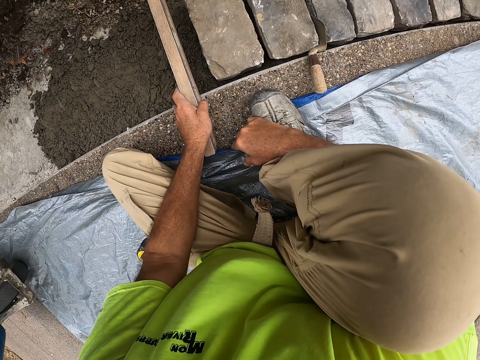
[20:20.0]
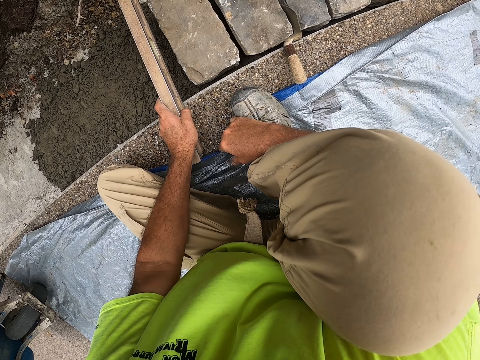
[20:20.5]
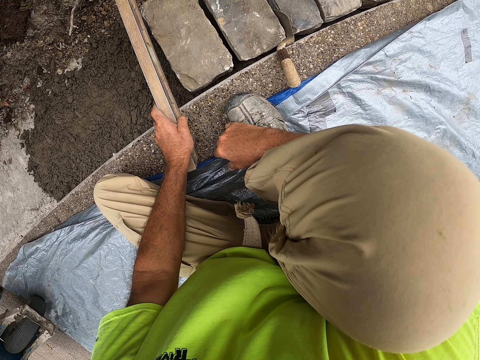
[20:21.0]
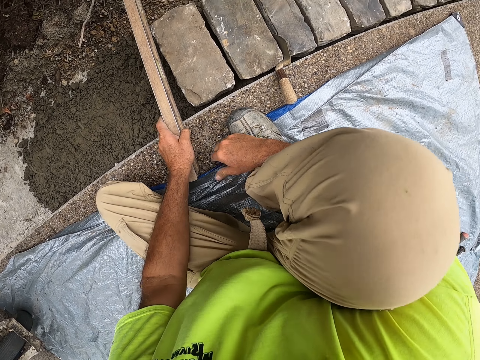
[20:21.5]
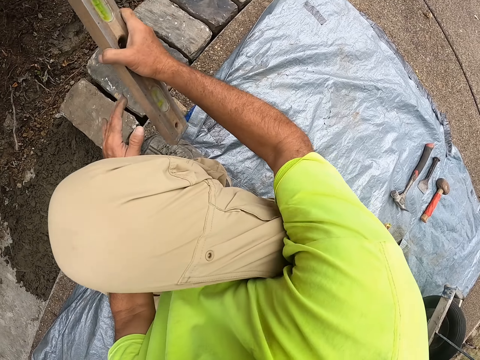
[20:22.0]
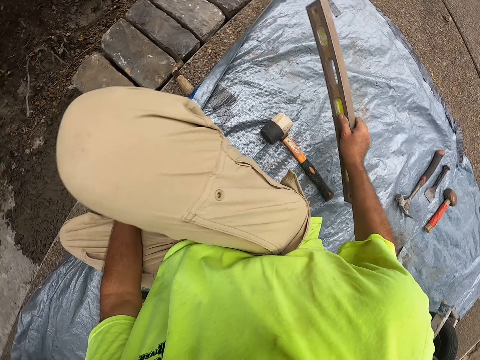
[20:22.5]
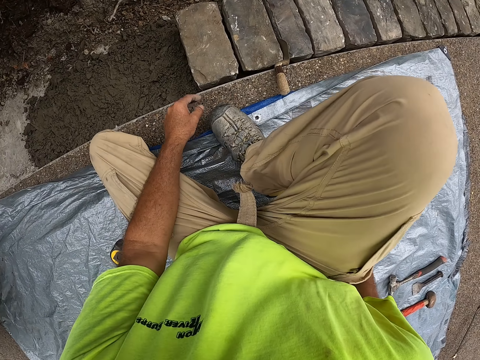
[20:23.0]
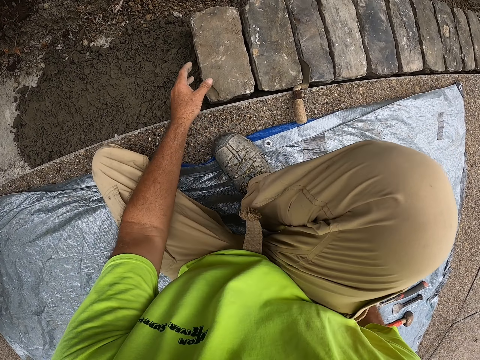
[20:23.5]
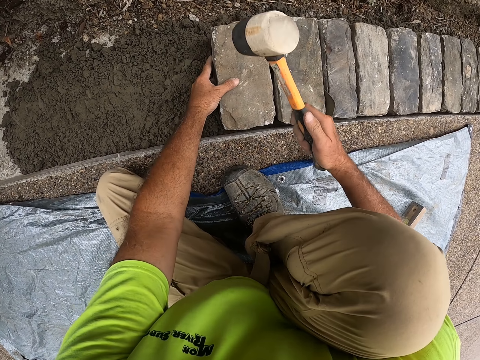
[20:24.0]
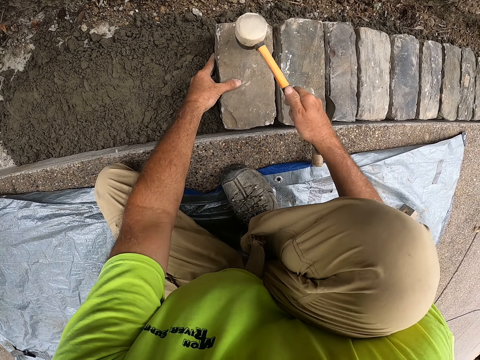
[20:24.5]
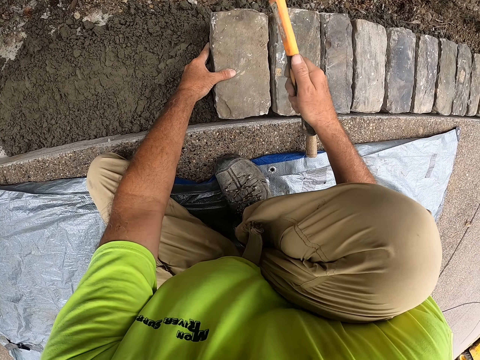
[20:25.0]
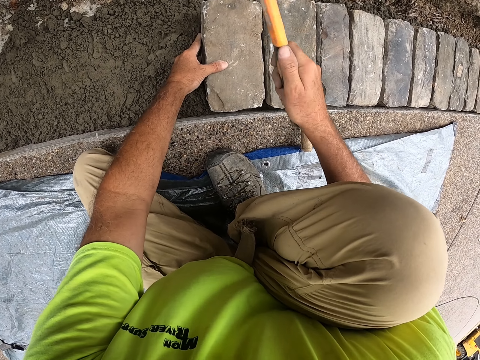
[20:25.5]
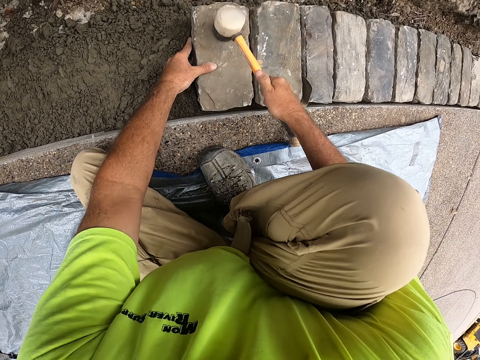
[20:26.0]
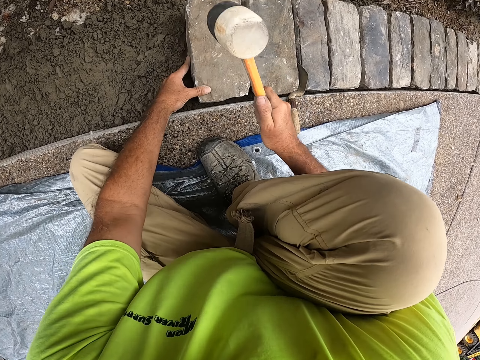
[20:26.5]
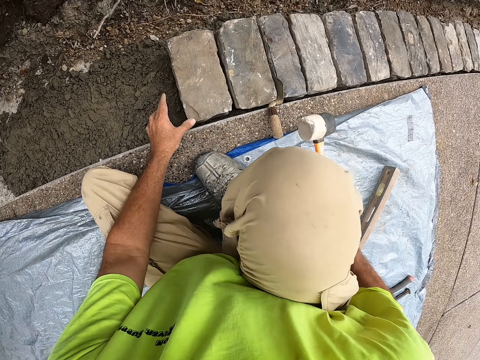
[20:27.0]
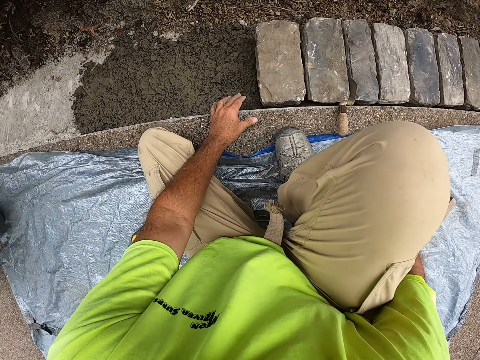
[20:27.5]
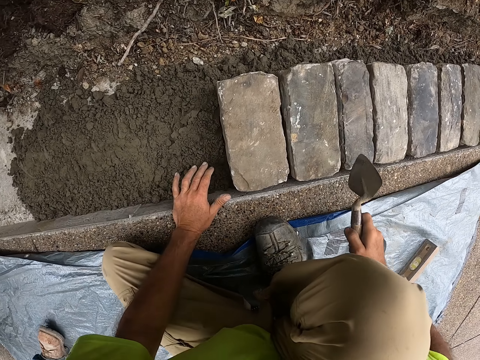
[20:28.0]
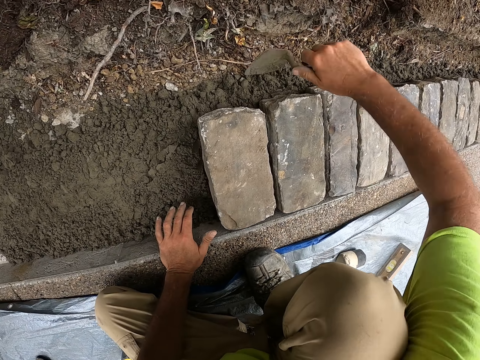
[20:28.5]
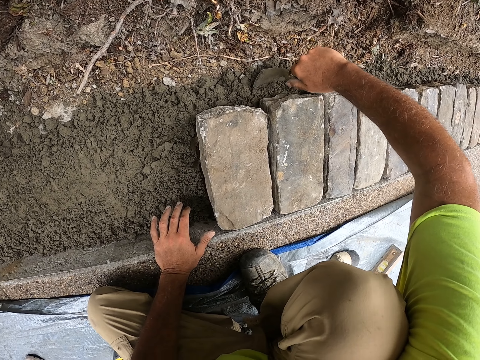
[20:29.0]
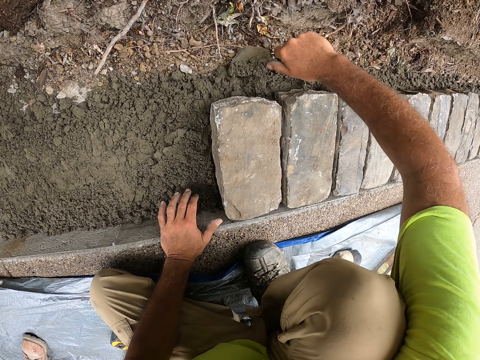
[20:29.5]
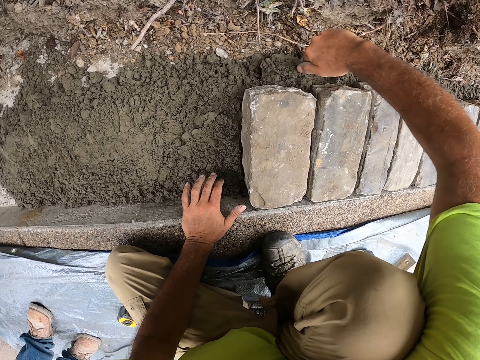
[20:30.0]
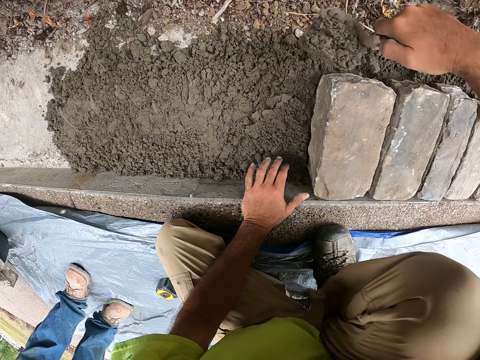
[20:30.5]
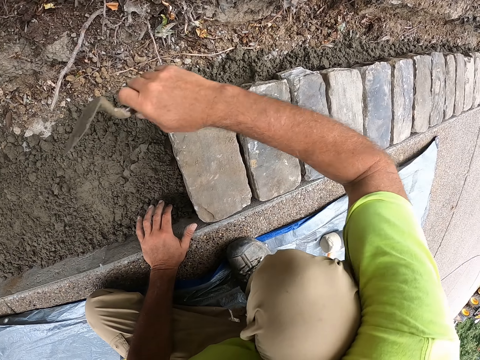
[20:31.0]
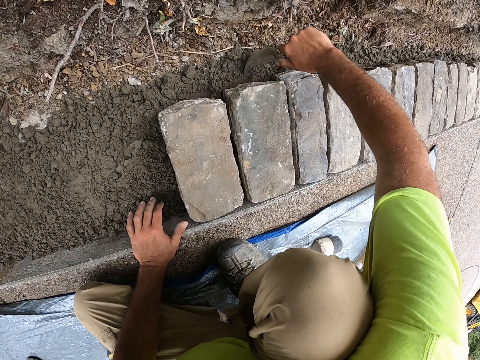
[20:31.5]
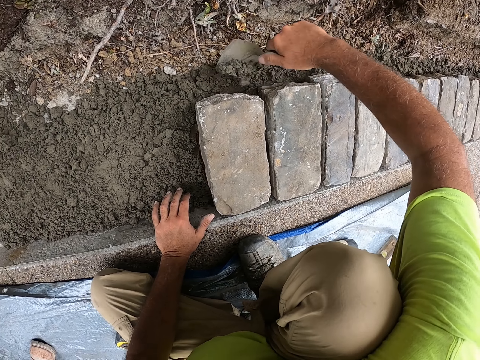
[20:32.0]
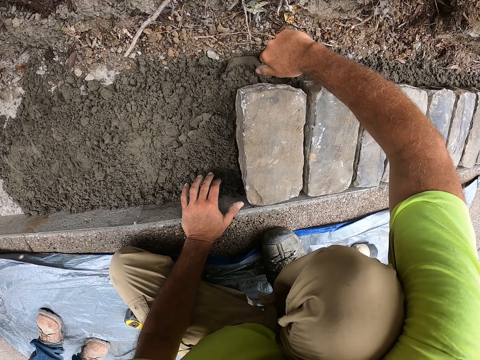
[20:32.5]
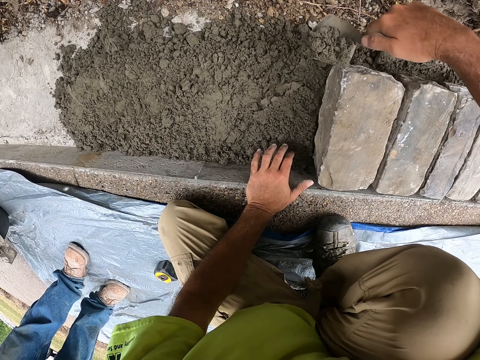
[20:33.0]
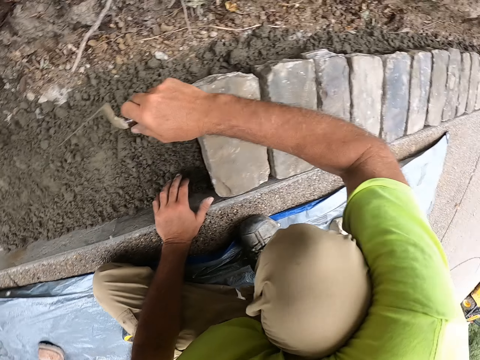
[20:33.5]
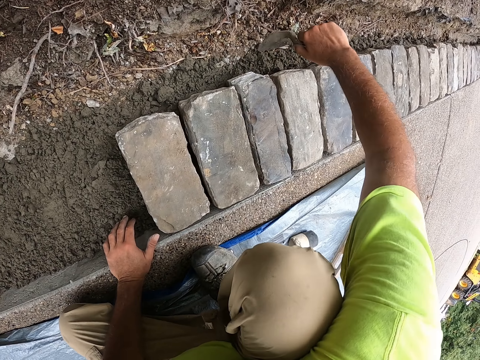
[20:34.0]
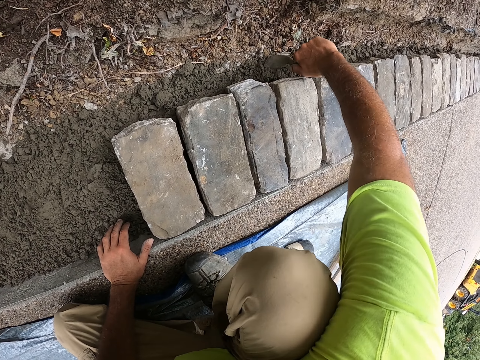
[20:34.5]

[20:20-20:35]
The camera wearer measures the brick level. They hold the spirit level. They put the level ruler on the tarp and hit the brick with the mallet. They pick up the trowel or steel, hold the steel, scoop excess concrete, chop the concrete, pour the concrete, scoop excess concrete, and pour the concrete.

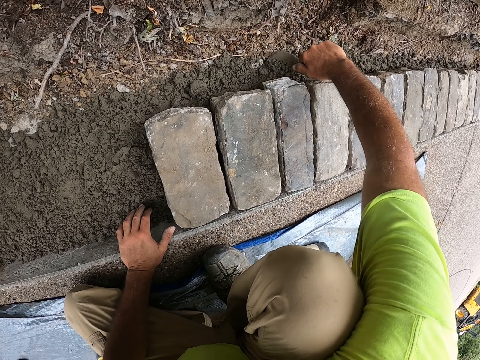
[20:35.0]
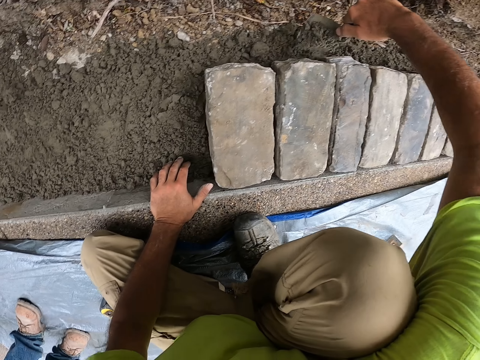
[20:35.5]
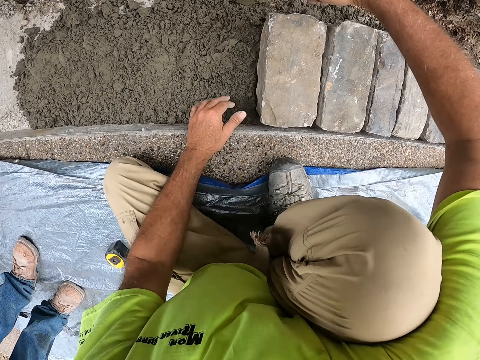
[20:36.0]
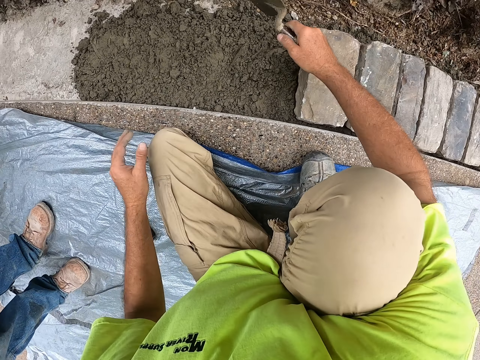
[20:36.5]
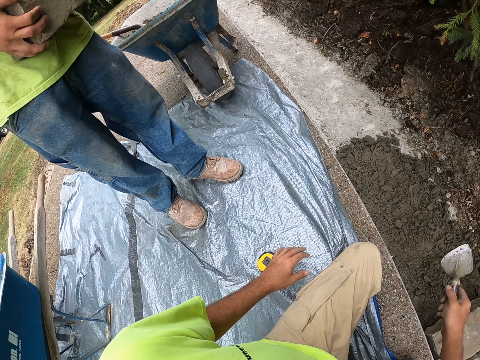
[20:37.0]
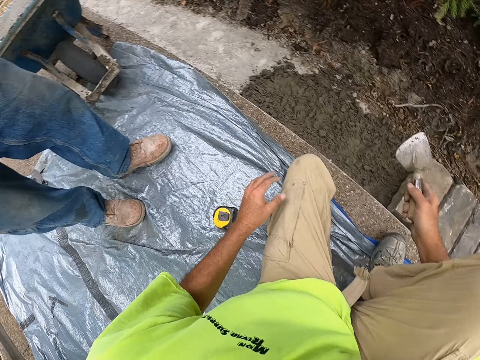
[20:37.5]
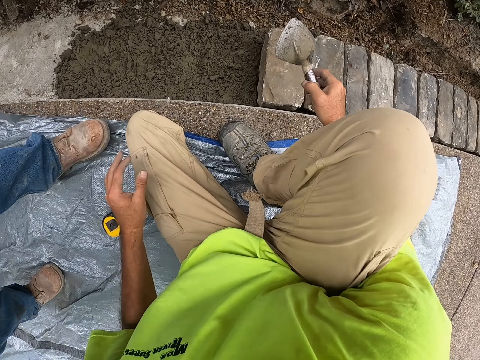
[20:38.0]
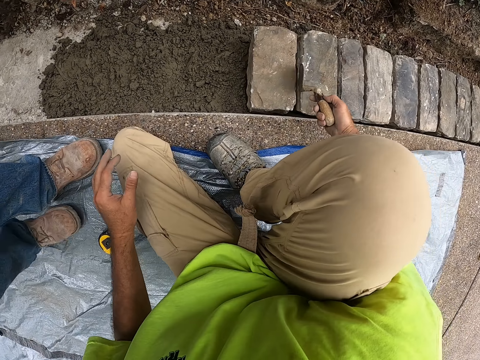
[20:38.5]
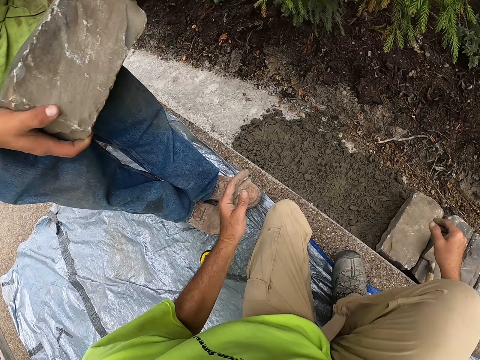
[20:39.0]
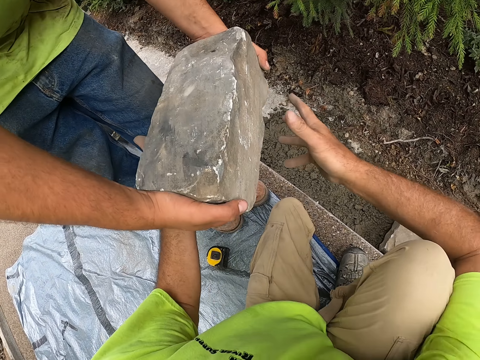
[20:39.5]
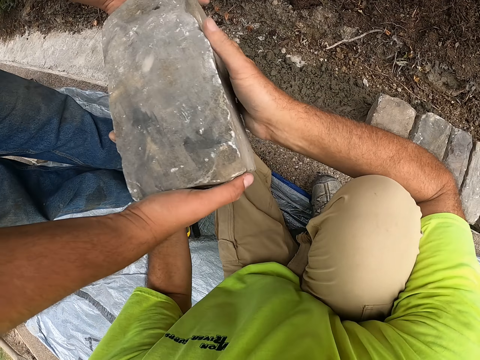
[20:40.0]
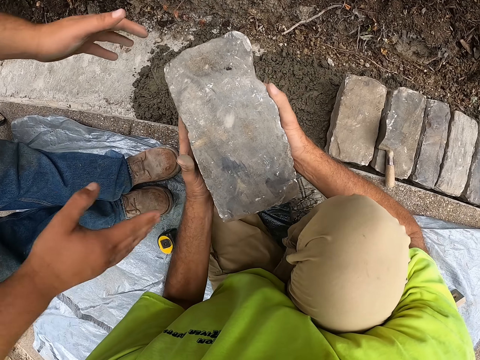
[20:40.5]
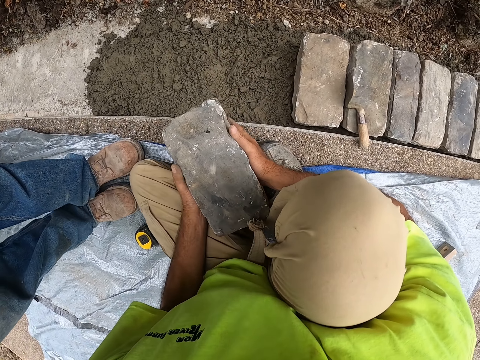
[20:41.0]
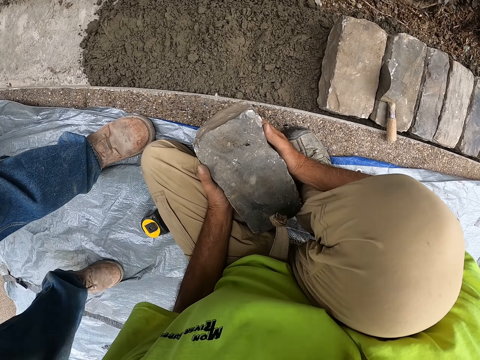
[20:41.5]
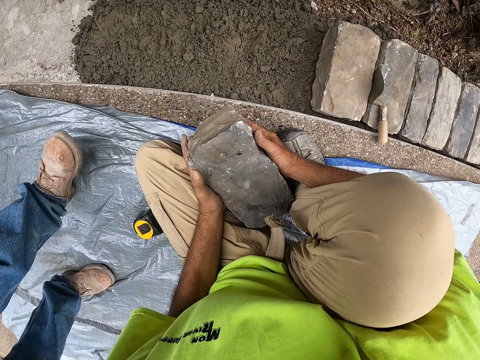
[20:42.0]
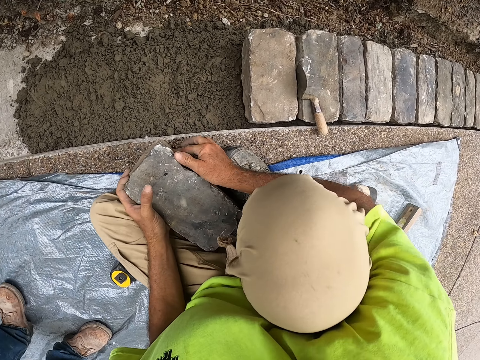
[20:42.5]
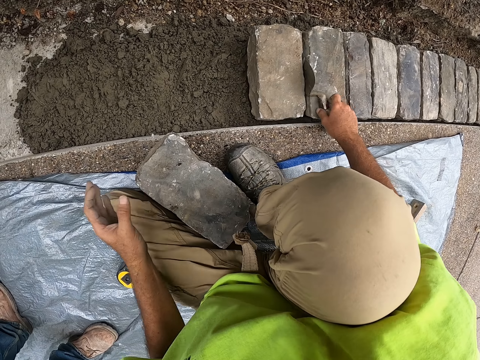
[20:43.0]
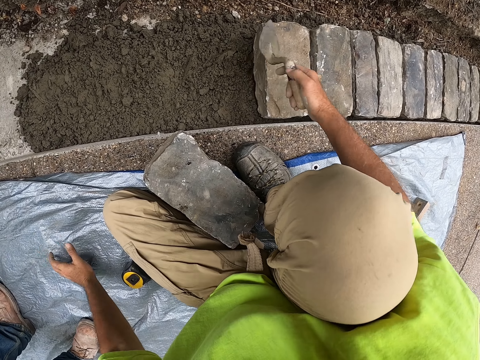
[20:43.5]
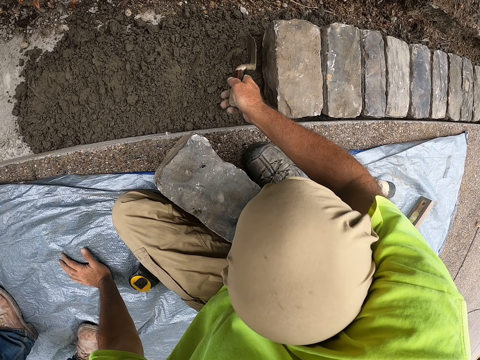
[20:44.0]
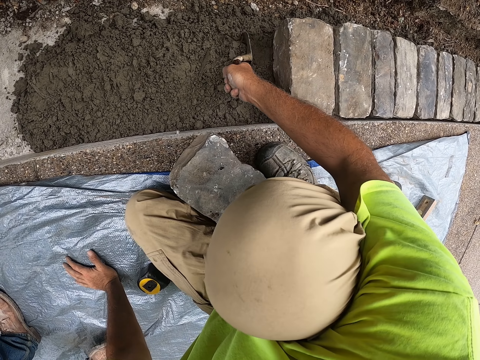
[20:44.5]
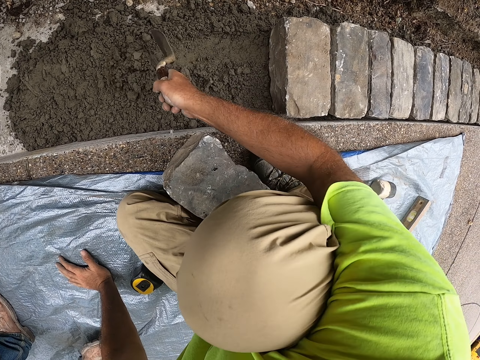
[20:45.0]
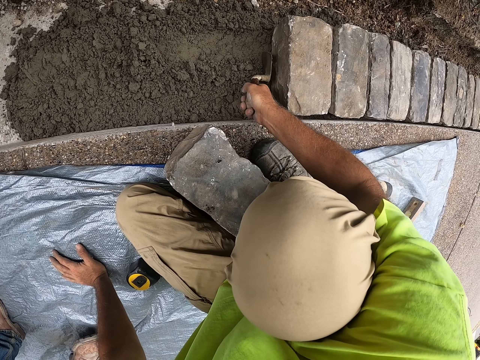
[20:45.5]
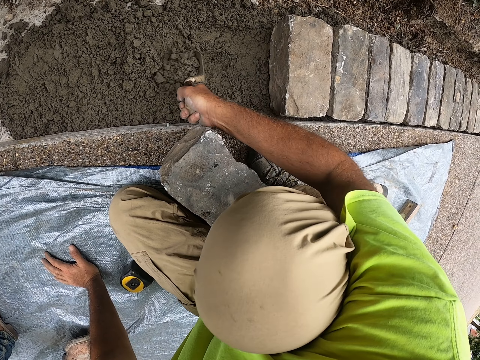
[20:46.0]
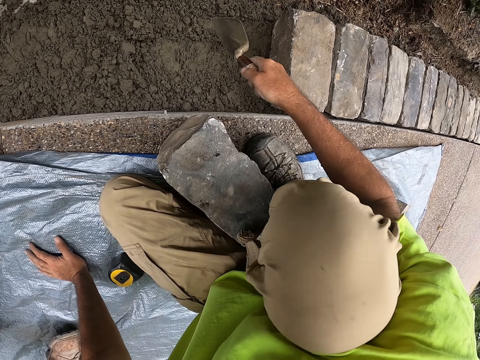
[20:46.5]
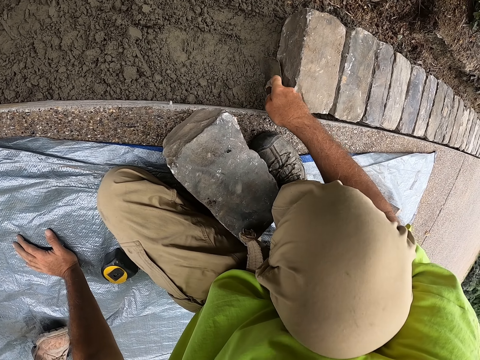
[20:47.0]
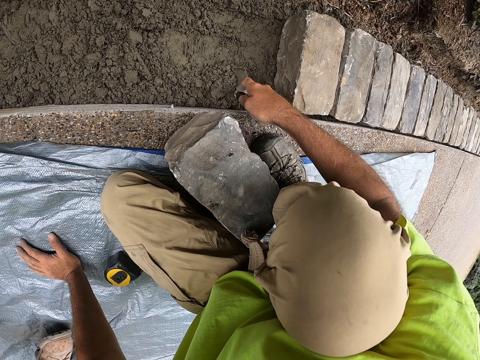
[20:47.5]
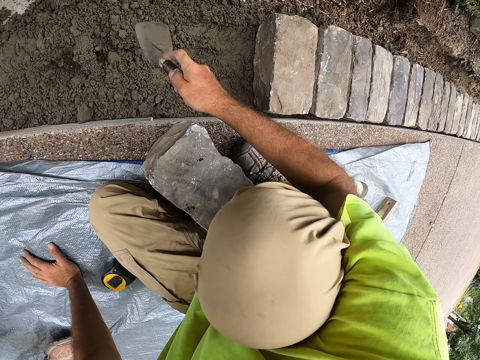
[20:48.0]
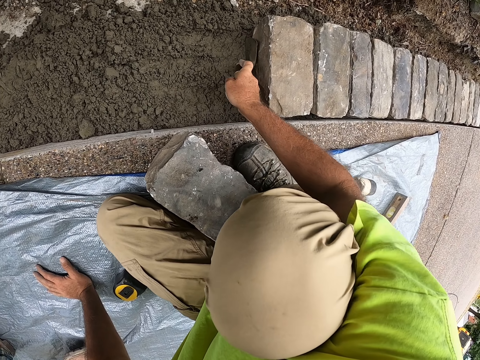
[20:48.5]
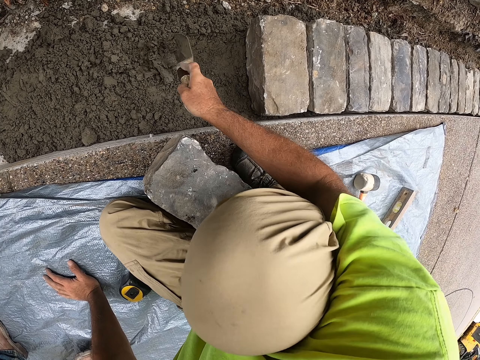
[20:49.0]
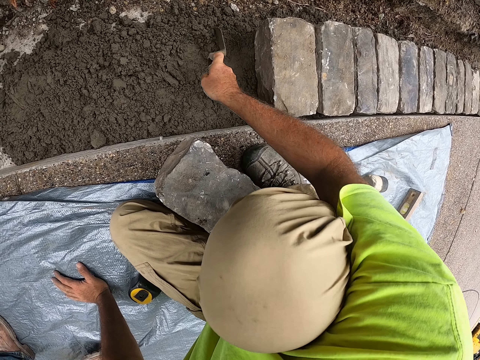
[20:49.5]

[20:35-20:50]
The camera wearer scoops excess concrete and pours the concrete. A man steps. The camera wearer holds the float steel. They put the trowel between the bricks. The man gives the camera wearer a brick. The camera wearer receives the brick from the man. They put the brick on the tarp, pick up the trowel, spread the concrete, and push the concrete with the steel.
